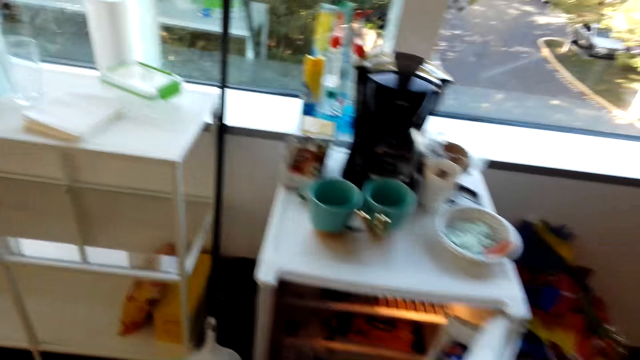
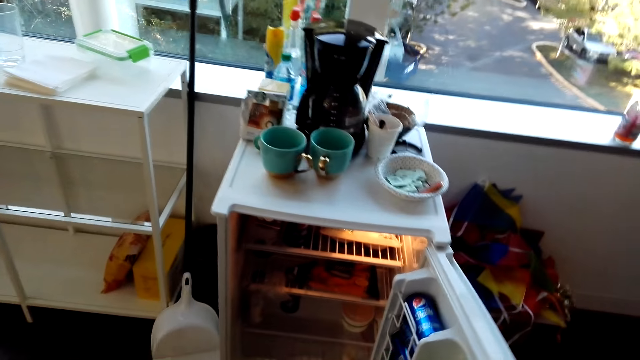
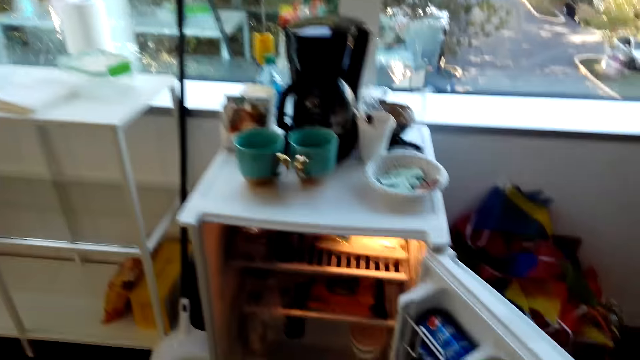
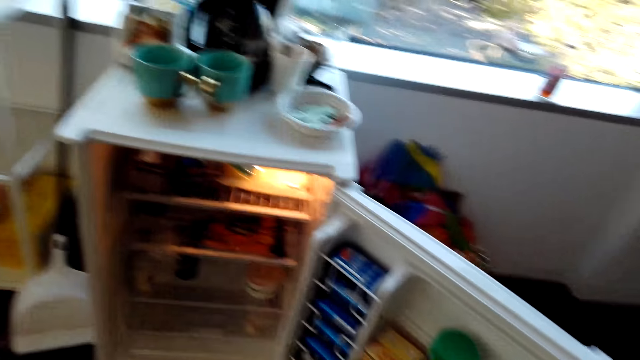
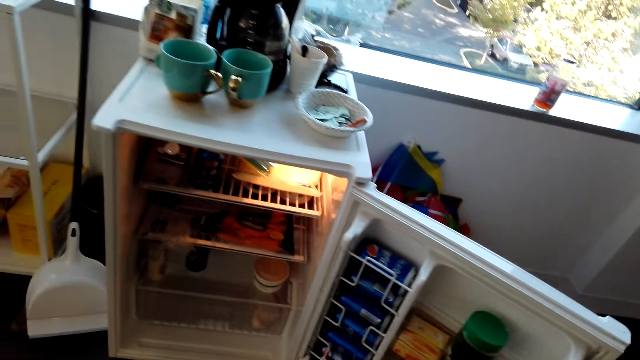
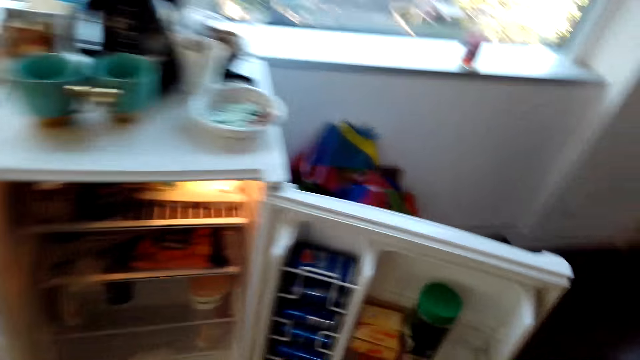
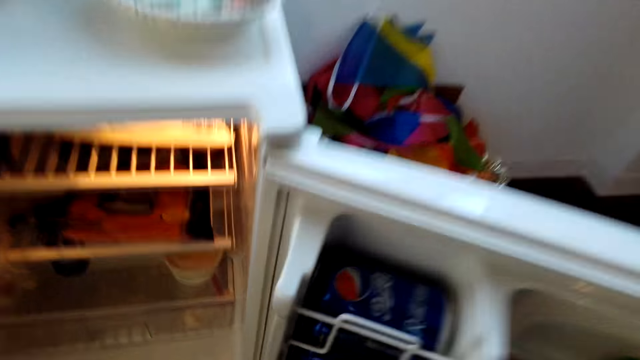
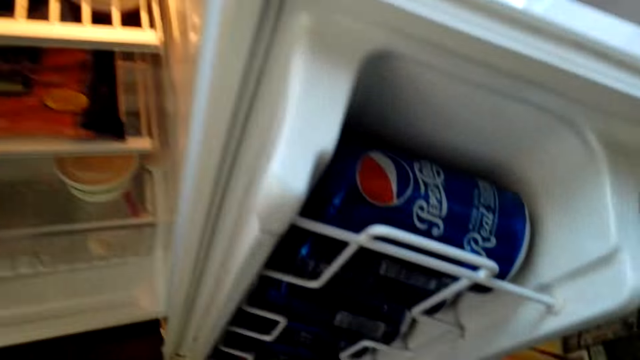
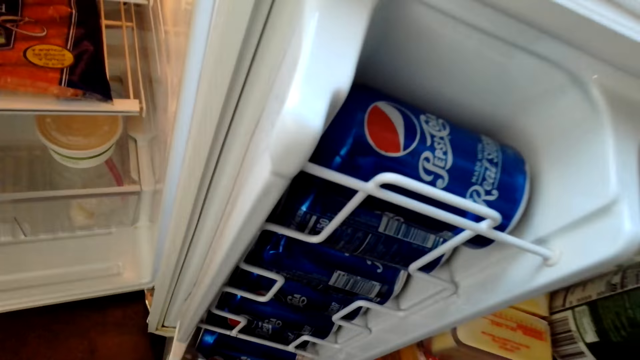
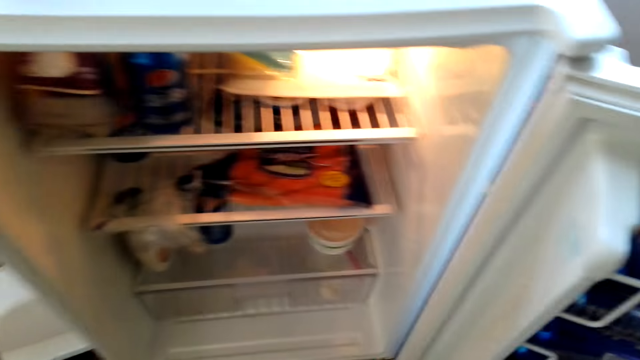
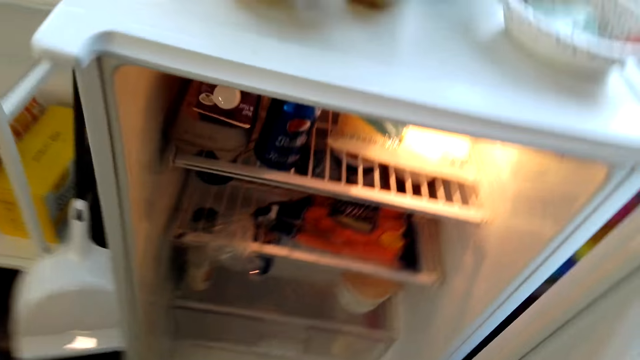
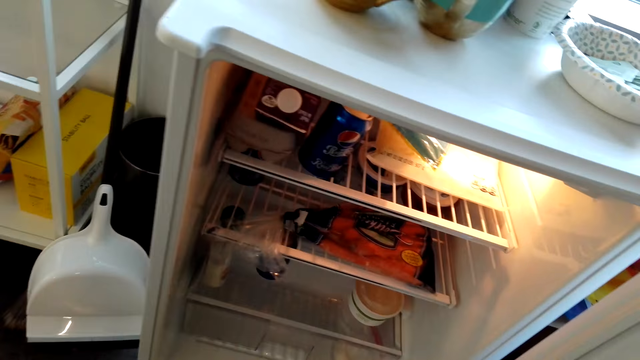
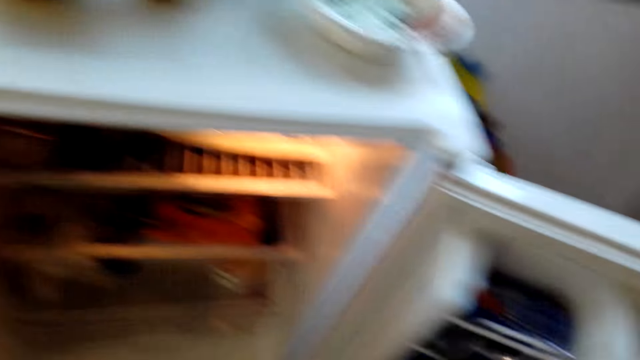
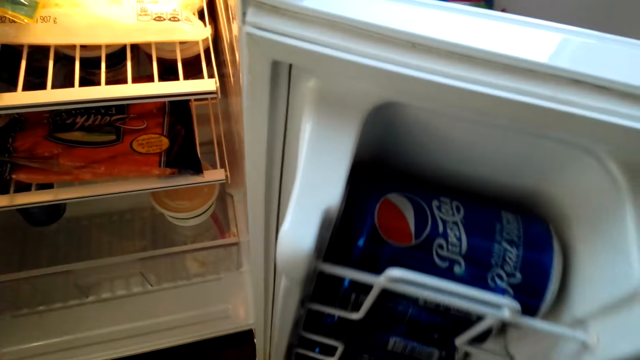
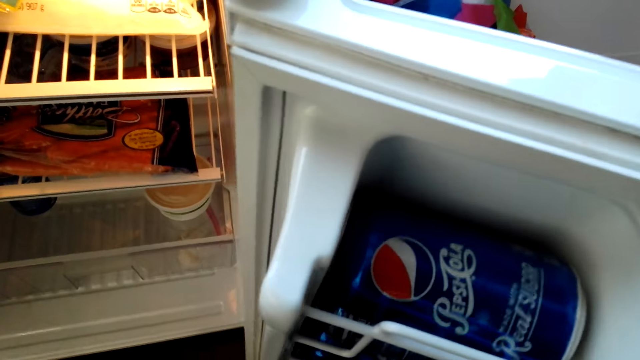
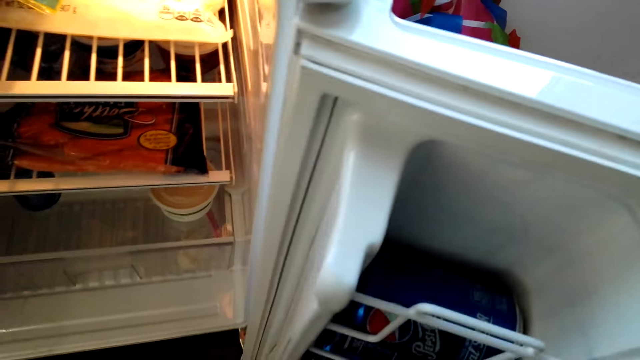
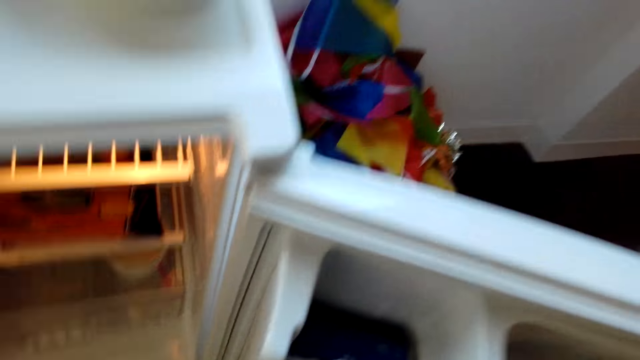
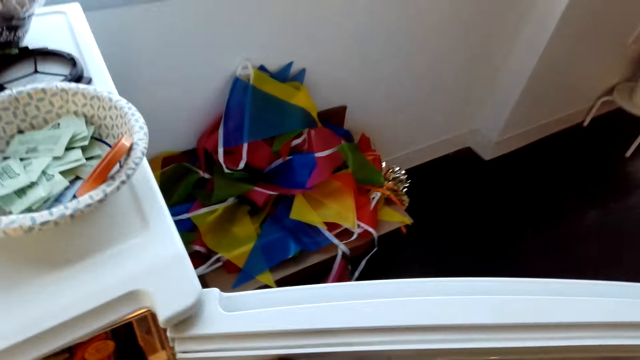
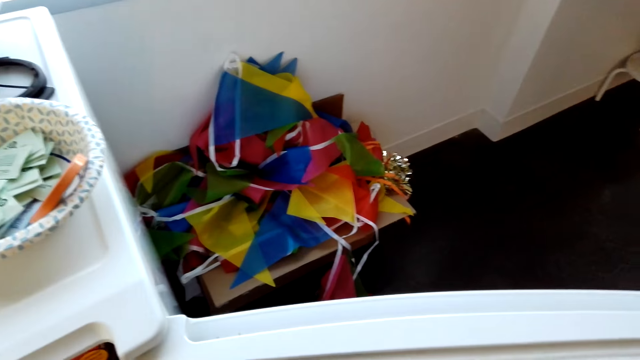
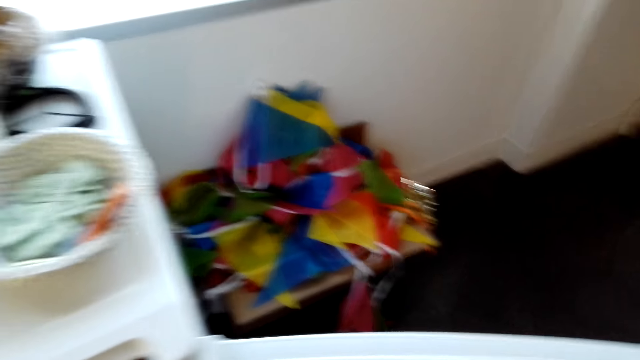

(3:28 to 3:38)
The camera wearer opens a fridge door. They look around the fridge.

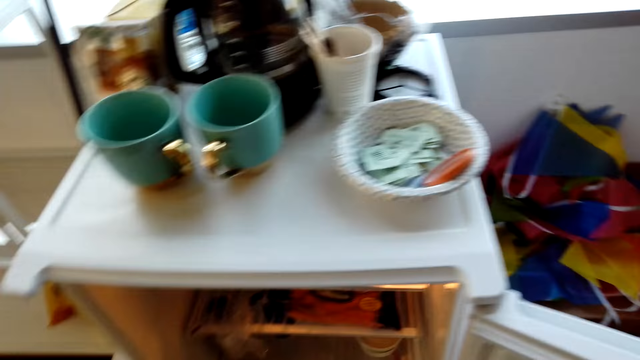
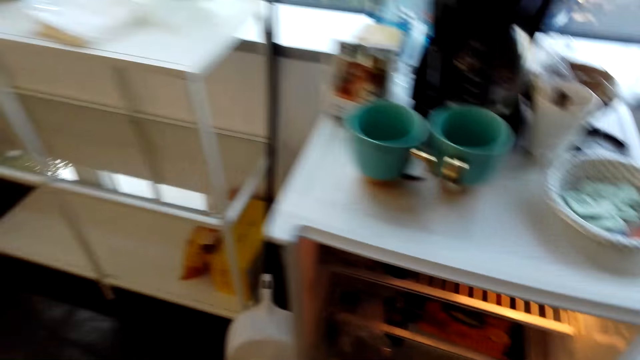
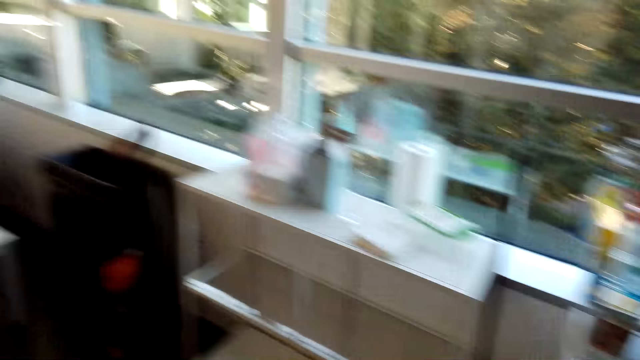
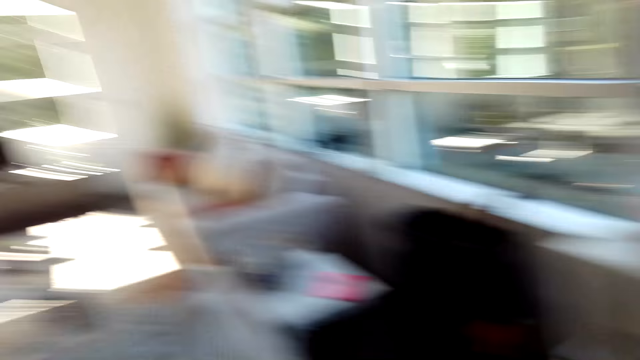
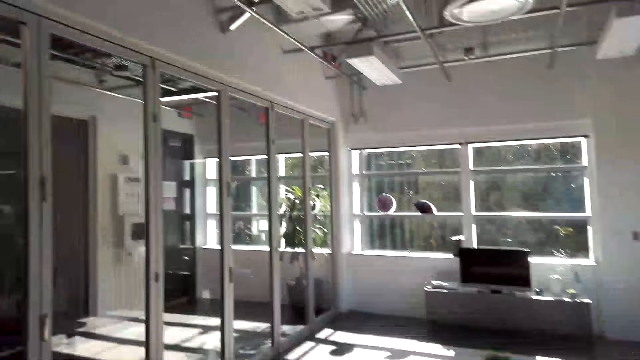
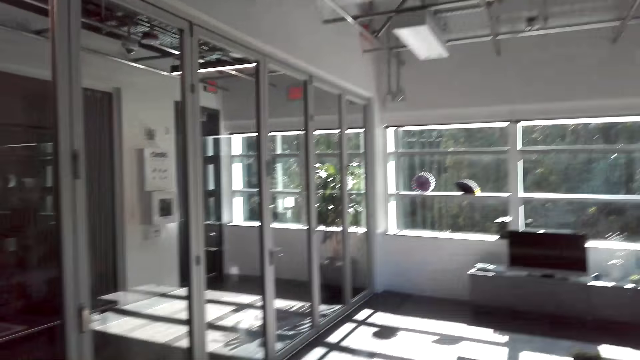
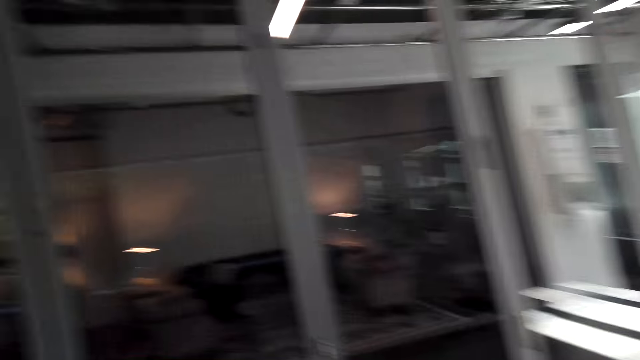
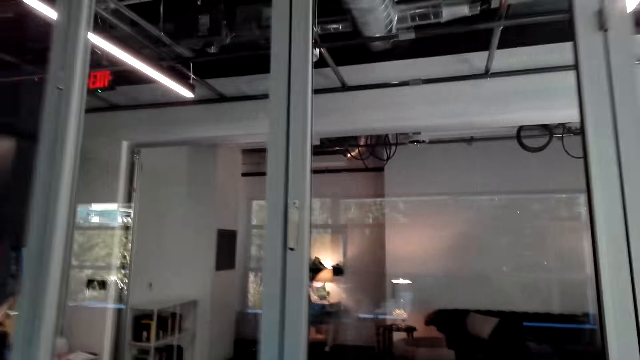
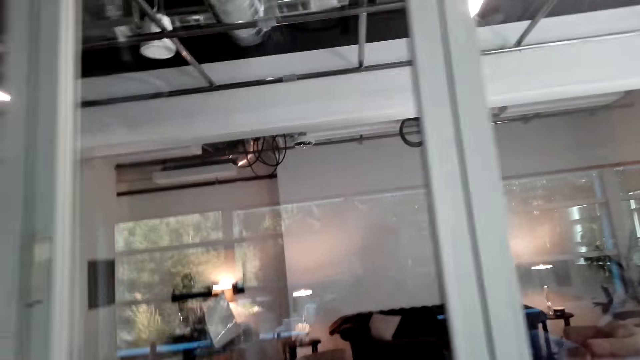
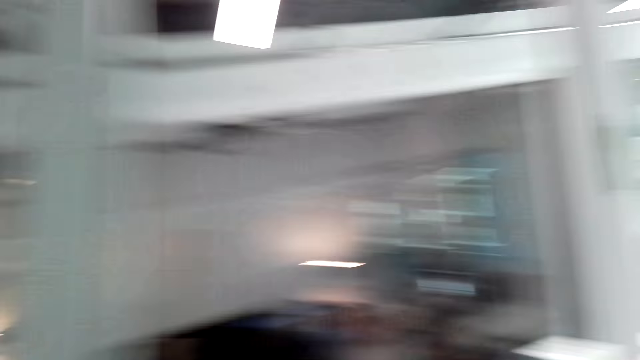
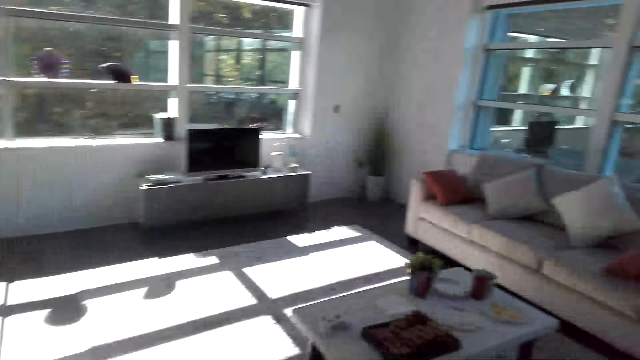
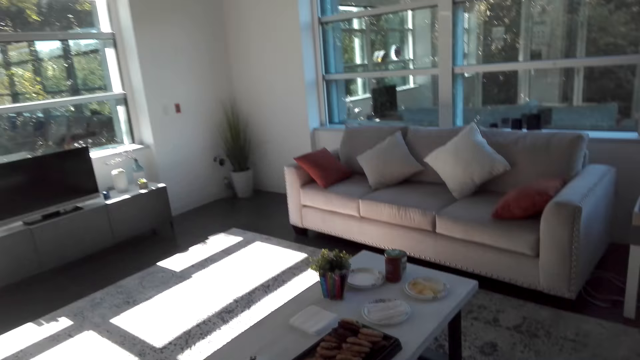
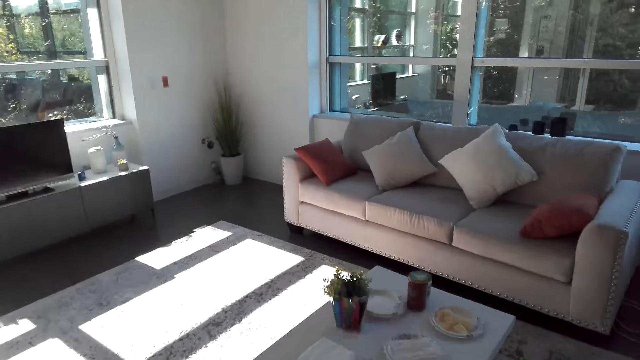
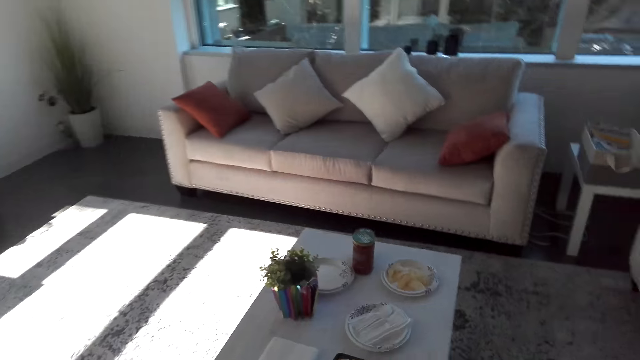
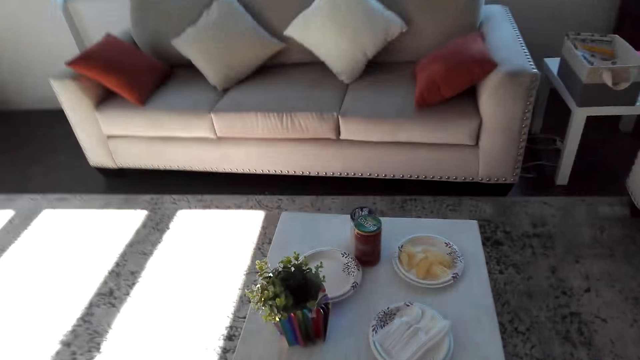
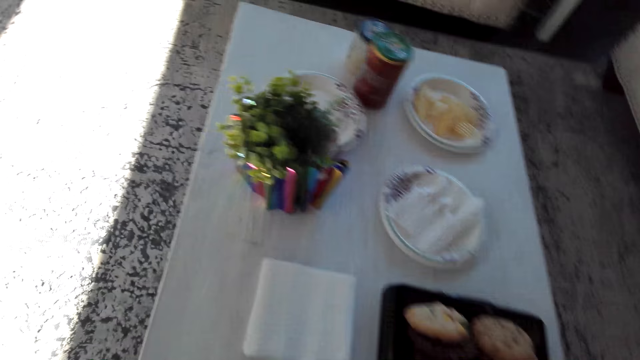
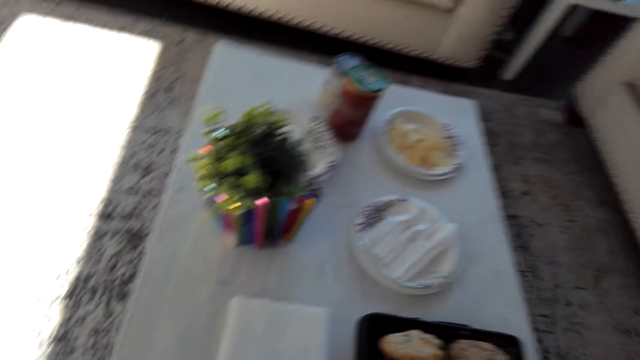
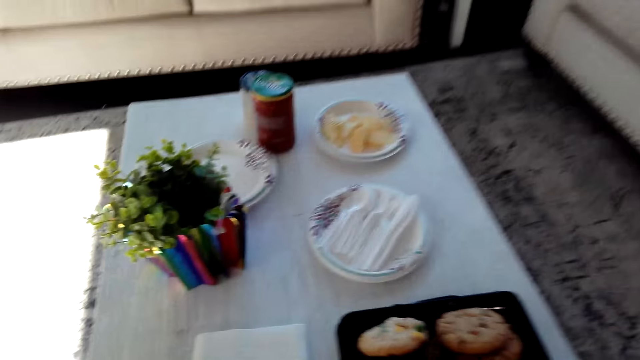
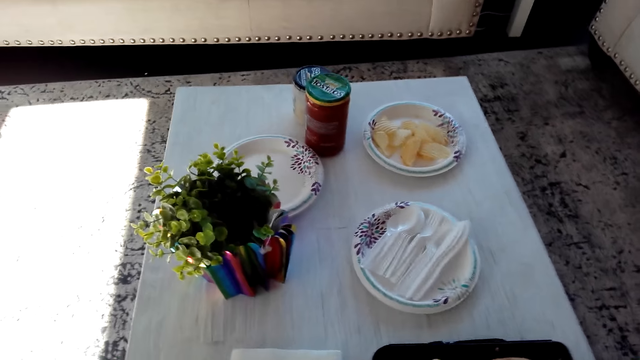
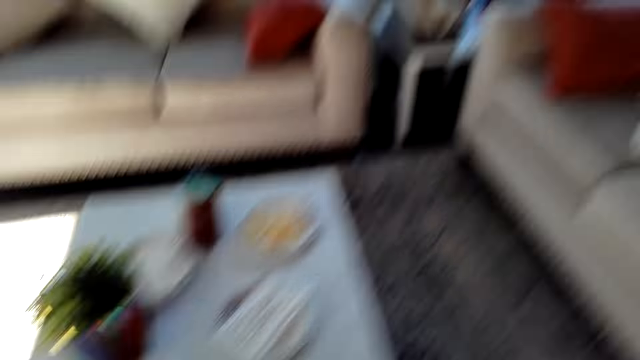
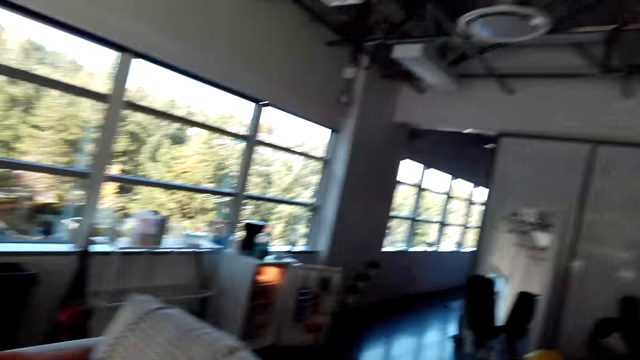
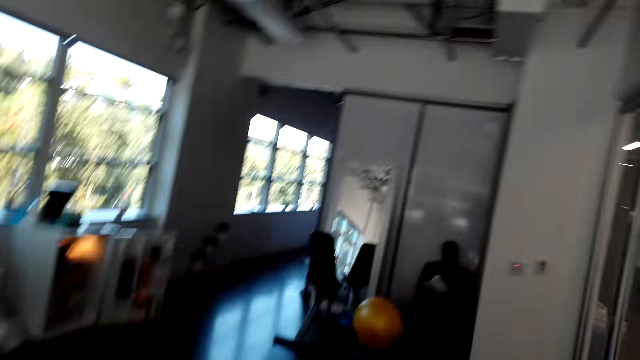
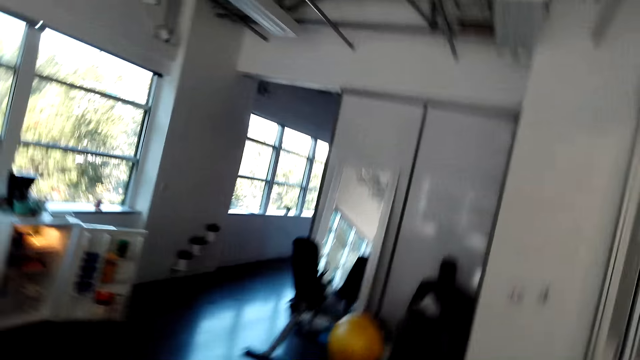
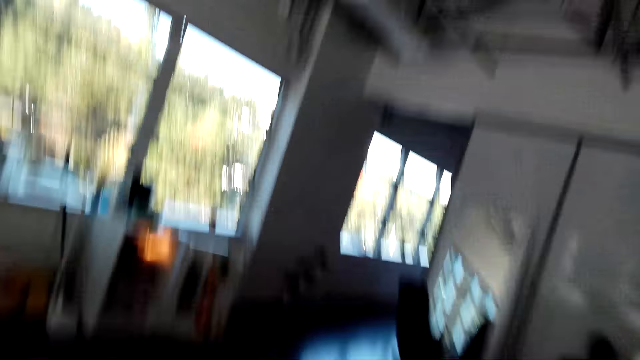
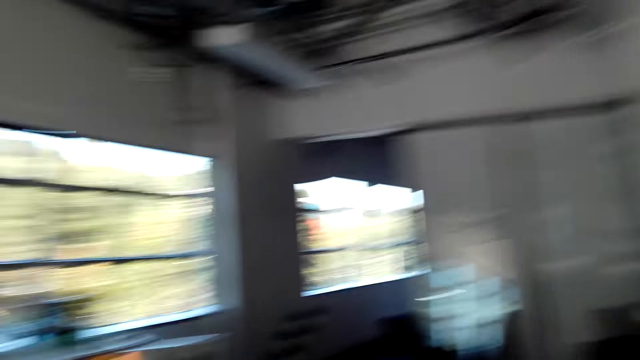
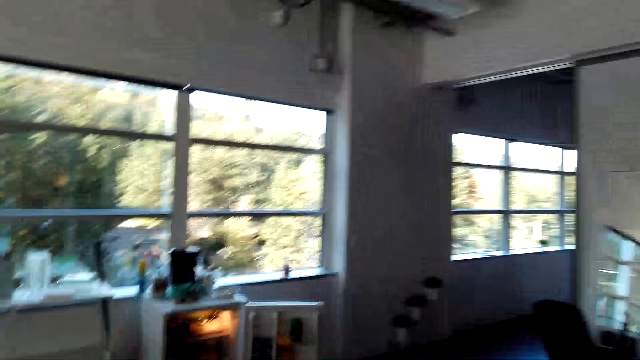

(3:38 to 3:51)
The camera wearer looks around the room. They move around the house. They walk forward. They look around the table. They look at someone.
